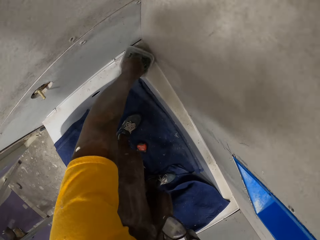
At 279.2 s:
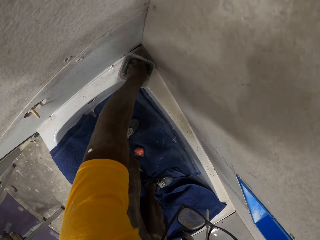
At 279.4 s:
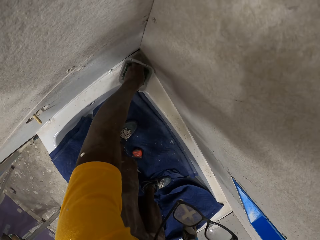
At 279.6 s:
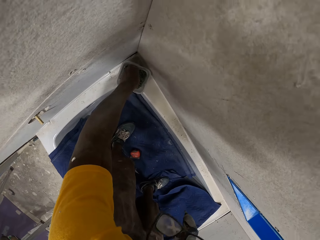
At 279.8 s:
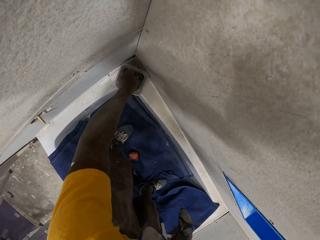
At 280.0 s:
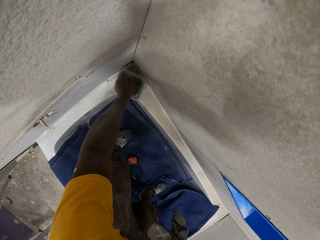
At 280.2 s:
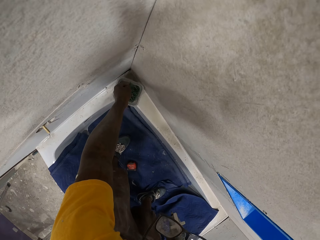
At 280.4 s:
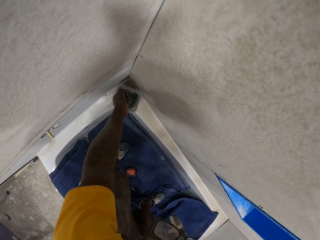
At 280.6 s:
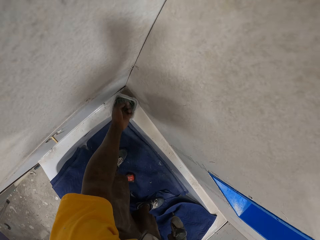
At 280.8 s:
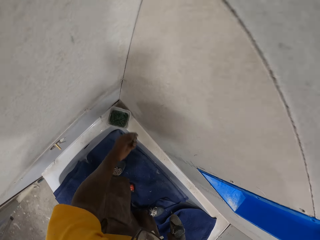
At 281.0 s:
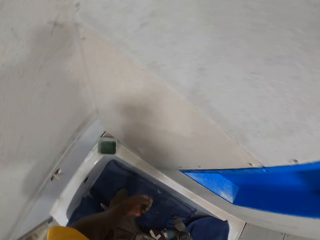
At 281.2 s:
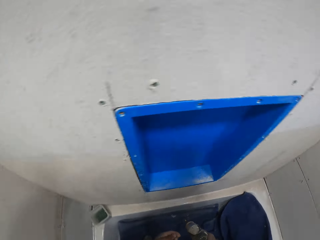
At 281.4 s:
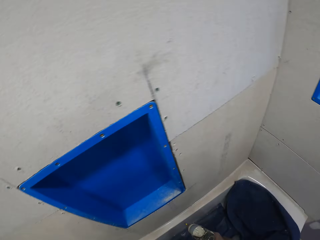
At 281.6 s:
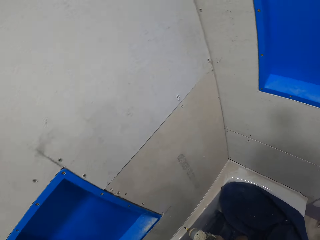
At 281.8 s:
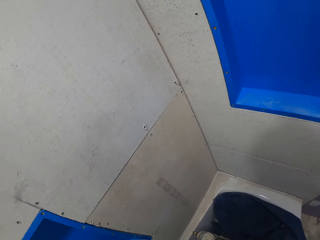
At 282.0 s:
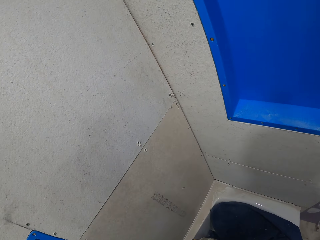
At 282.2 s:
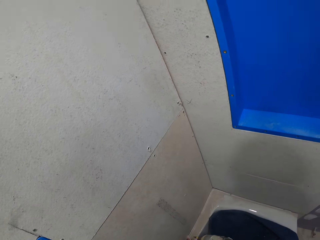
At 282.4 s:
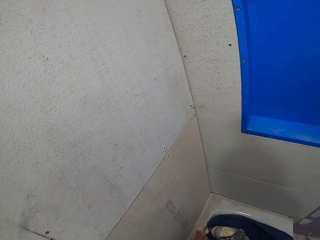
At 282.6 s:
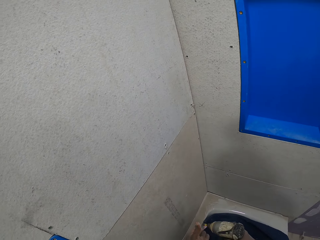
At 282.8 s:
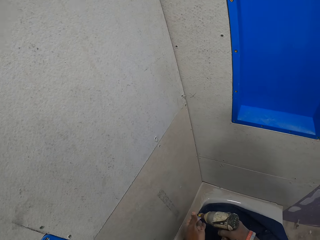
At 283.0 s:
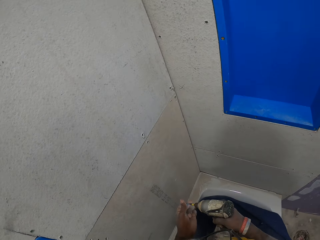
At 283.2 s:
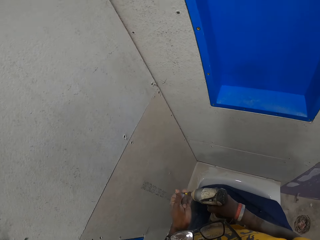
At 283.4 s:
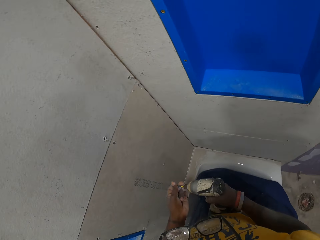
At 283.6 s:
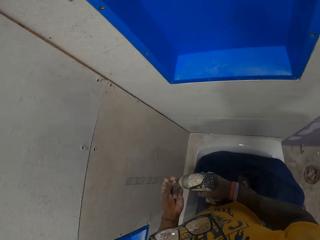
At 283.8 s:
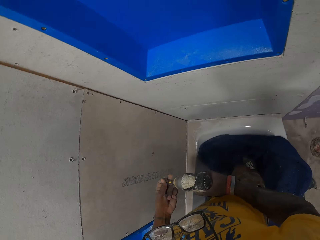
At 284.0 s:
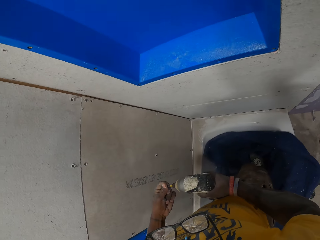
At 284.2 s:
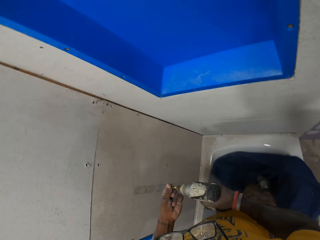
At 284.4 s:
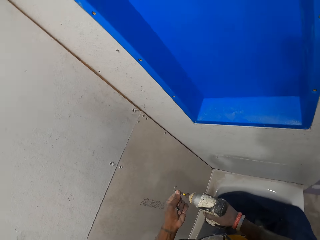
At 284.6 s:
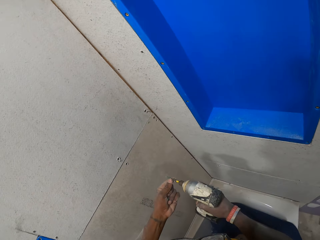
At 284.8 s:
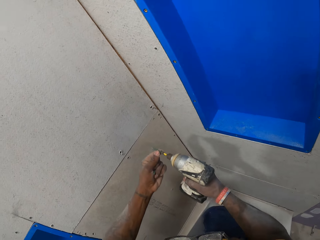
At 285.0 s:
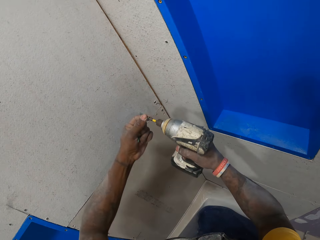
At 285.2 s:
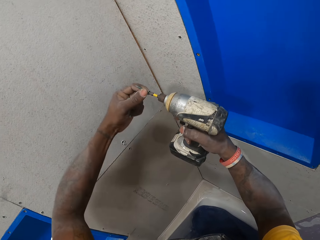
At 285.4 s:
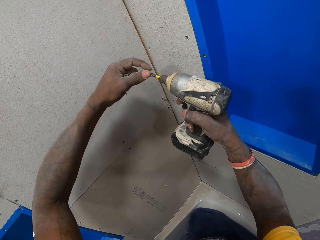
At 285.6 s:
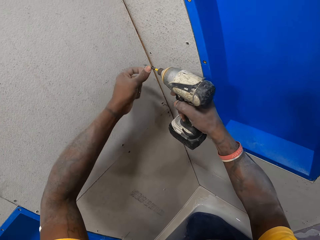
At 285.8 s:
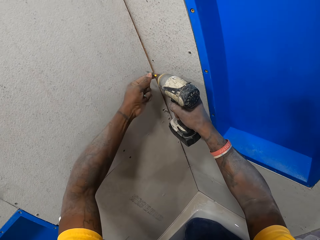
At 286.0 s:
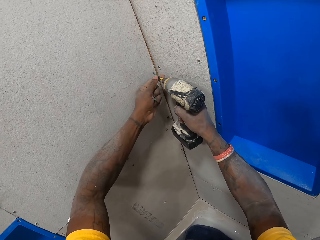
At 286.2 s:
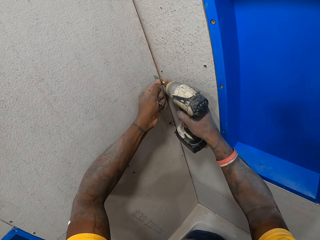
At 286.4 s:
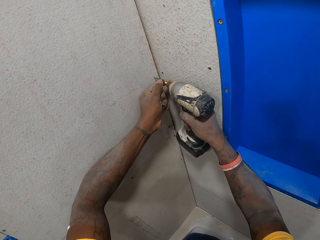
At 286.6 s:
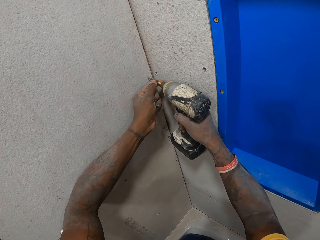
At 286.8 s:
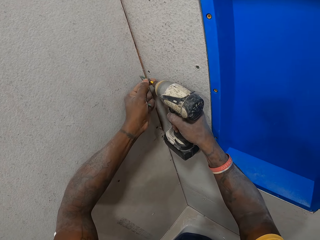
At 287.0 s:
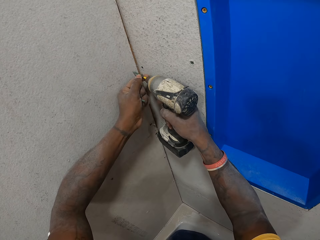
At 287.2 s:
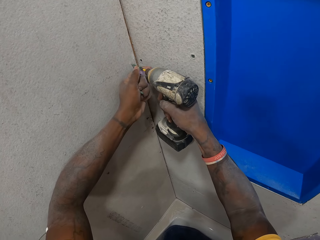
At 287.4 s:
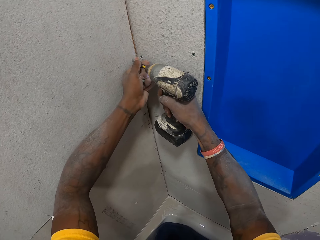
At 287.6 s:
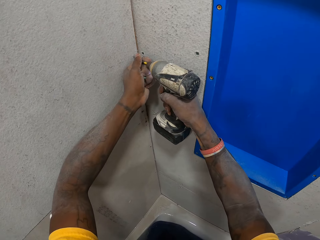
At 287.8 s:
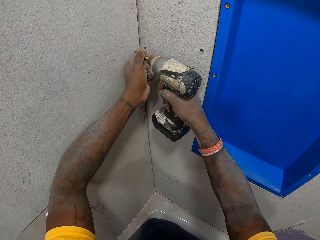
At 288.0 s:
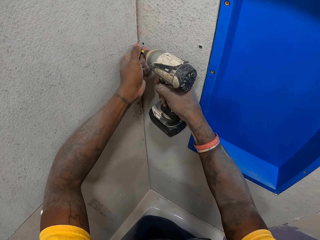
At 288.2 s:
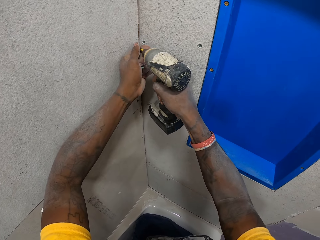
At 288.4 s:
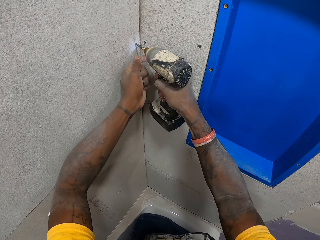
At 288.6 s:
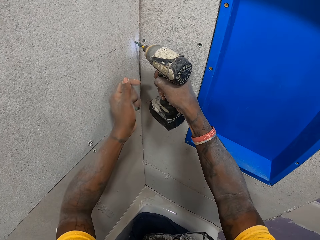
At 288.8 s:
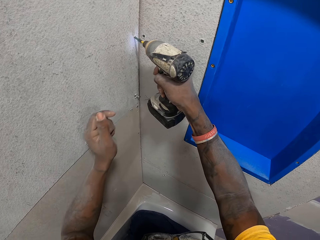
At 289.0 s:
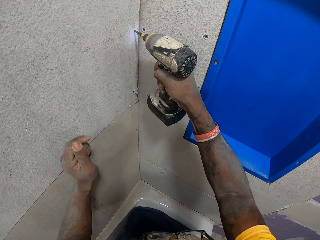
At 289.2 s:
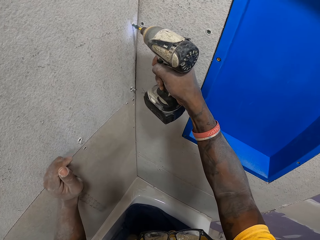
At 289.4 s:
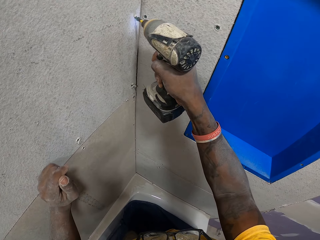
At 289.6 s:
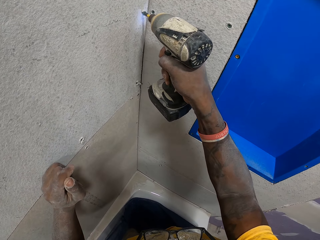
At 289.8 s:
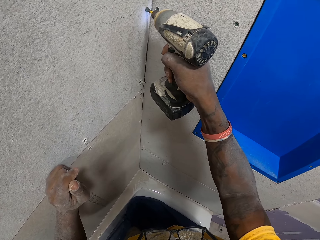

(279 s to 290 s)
The camera wearer takes the drill bit. He picks some screws from the plastic container with his left hand. He fixes the drill bit on the drilling machine. He fixes a screw in a cardboard wall with the electric drill on his right hand.

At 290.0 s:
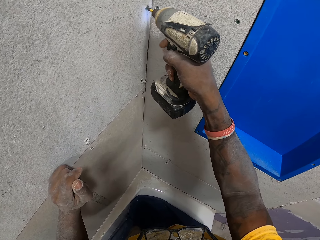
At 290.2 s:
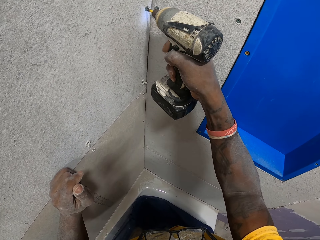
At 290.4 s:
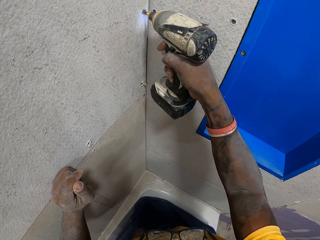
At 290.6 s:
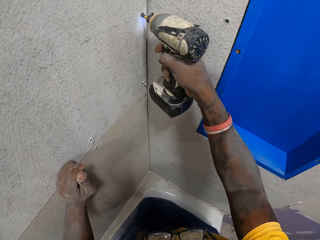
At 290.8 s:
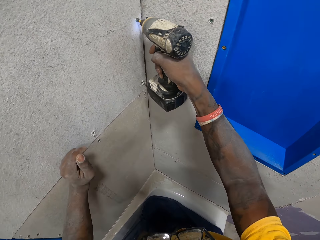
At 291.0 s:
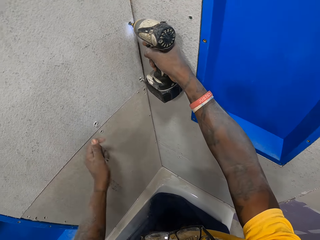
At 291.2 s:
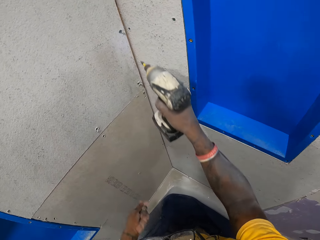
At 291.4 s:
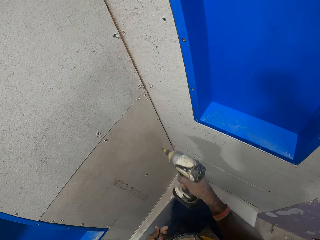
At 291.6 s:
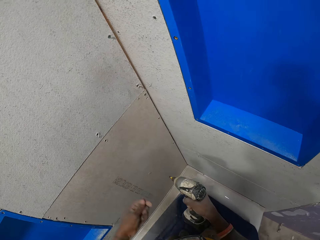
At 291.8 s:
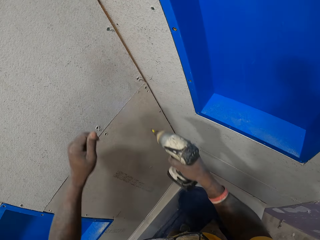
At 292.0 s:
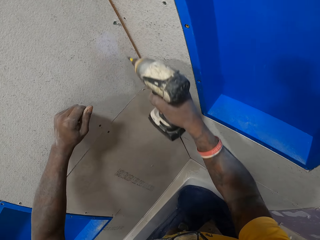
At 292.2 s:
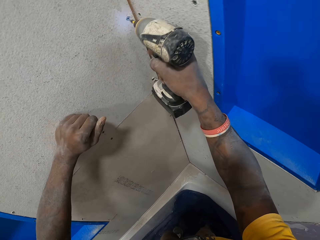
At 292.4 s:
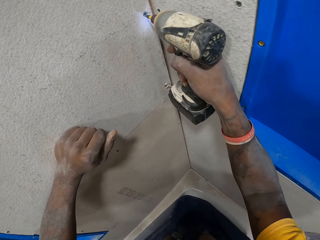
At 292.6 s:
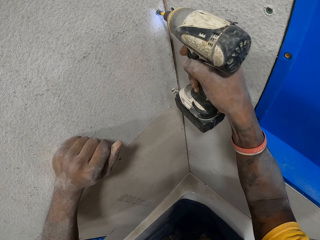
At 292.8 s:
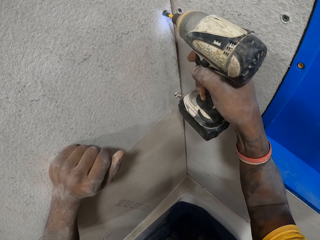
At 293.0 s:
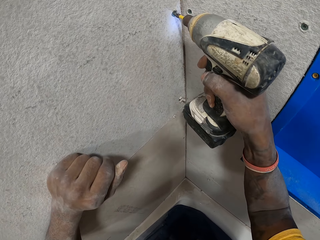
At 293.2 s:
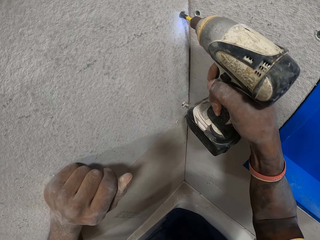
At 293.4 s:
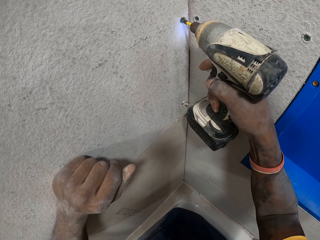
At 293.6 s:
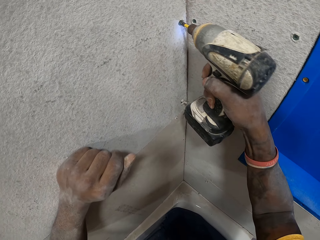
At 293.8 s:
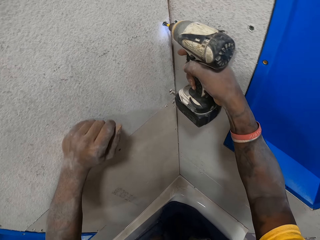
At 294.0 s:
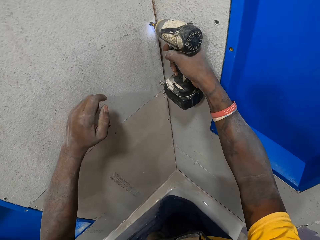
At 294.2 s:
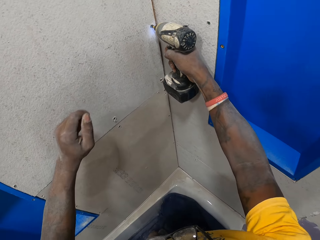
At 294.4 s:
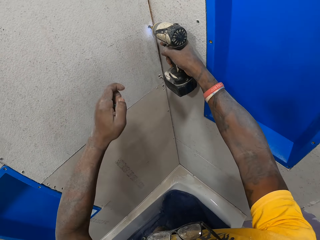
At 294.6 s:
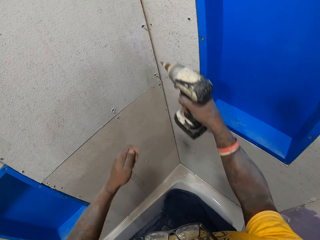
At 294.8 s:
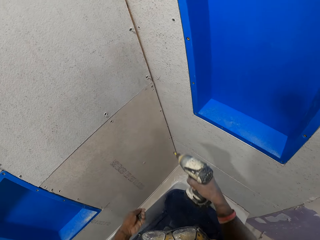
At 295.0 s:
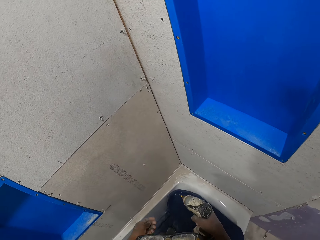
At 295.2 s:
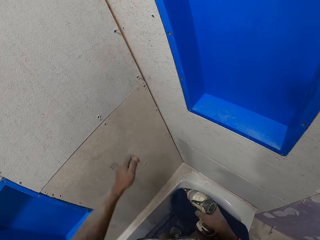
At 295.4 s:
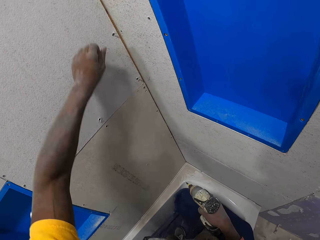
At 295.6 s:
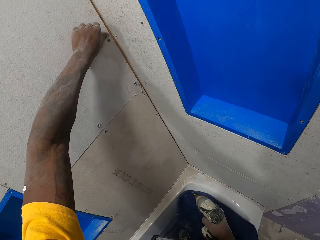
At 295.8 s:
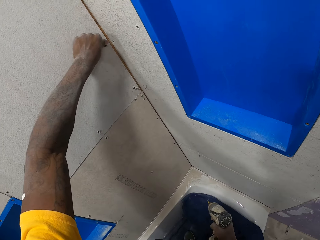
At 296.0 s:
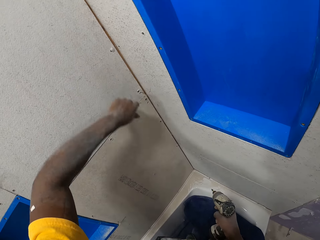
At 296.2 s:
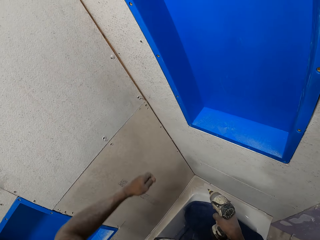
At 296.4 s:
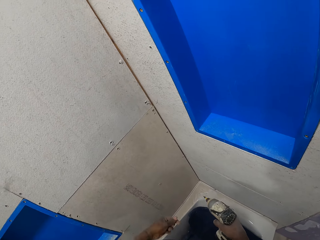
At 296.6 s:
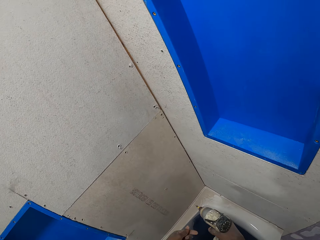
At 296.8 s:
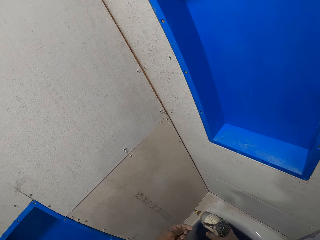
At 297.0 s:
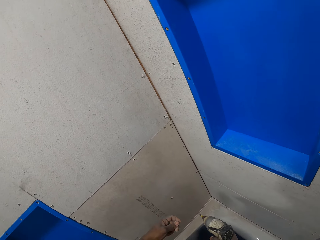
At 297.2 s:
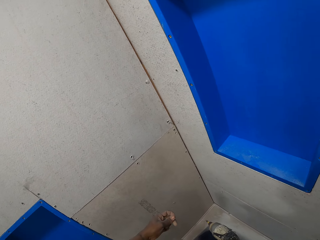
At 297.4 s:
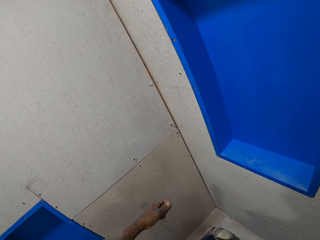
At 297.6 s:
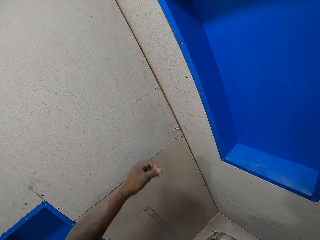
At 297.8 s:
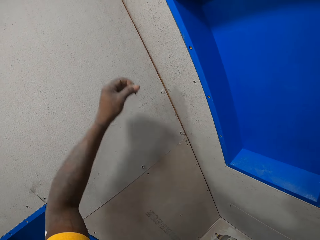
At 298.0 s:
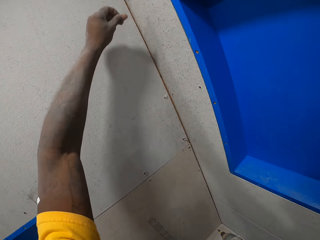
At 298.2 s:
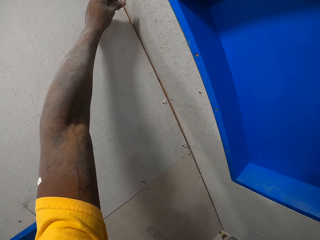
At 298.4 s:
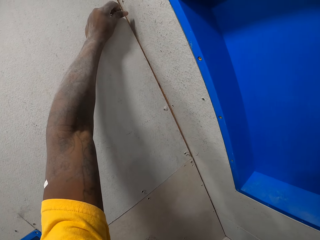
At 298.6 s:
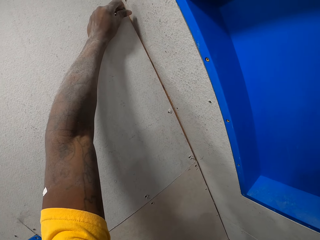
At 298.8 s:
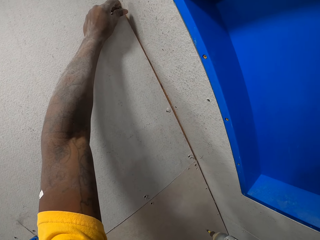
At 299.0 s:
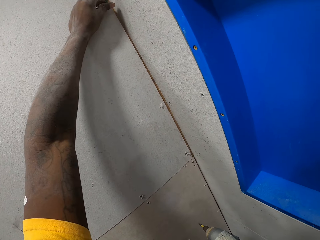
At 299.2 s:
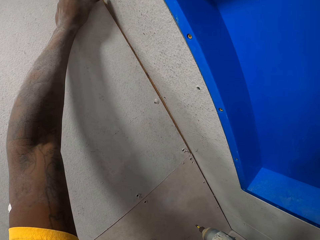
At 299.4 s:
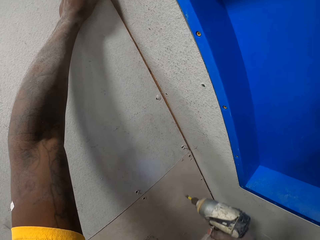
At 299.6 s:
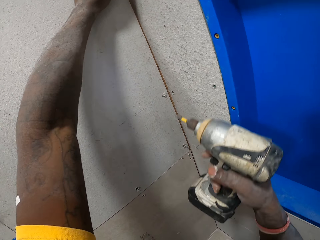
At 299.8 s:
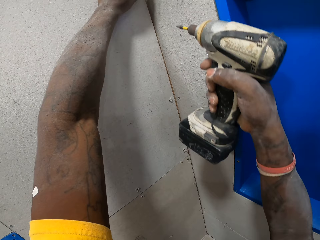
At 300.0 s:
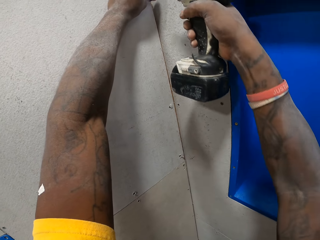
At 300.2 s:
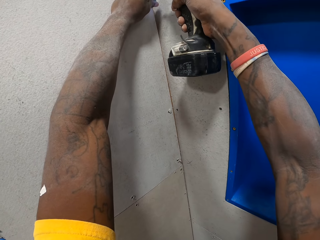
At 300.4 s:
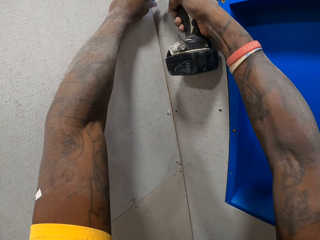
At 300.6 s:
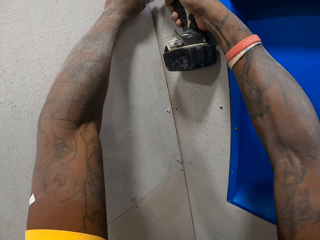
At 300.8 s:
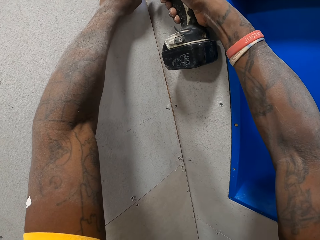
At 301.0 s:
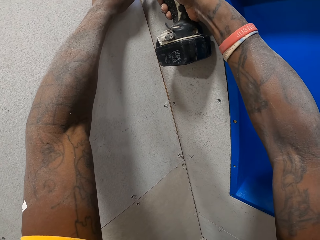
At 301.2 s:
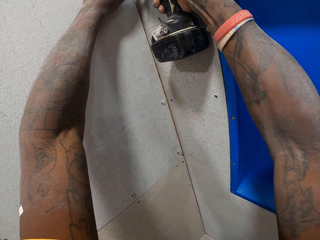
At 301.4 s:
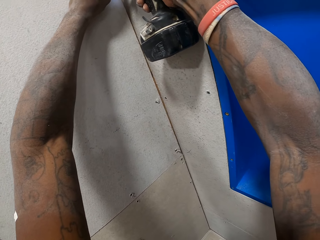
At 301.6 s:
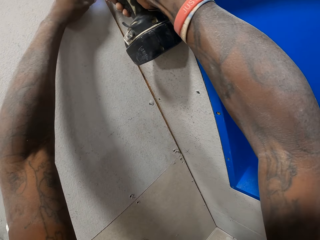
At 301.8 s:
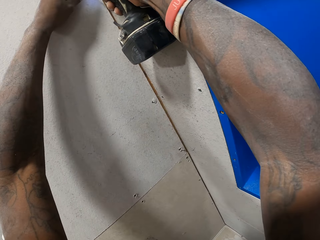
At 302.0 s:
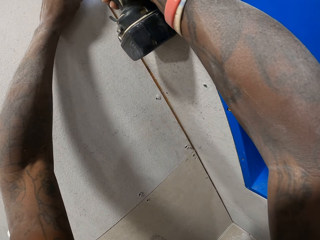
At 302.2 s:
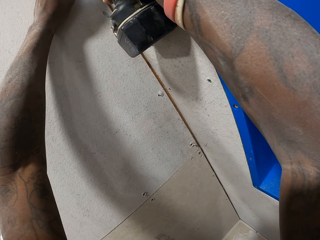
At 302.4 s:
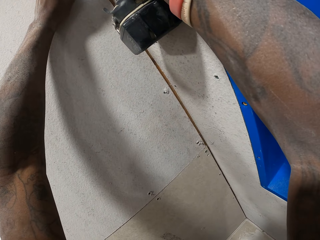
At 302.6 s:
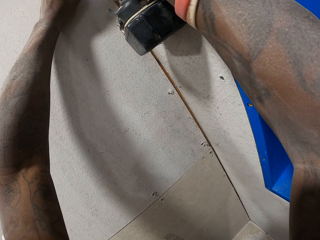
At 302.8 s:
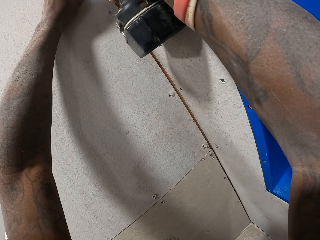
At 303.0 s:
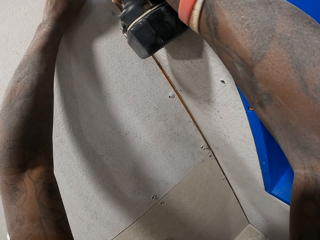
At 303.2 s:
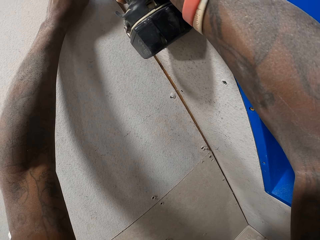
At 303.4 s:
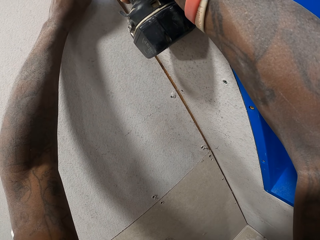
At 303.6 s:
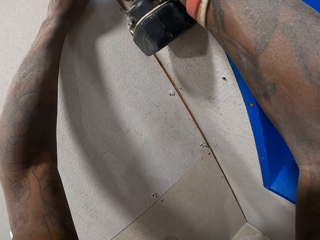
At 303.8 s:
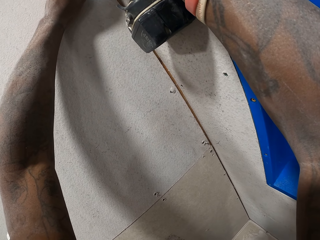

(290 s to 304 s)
The camera wearer removes the electric drill from the cardboard wall. He puts his left hand on the cardboard wall. He fixes a screw in the cardboard wall with the electric drill. He removes the electric drill from the cardboard wall. He wipes off the drilled point with his left hand. He holds the screw on the cardboard wall. He fixes a screw in the cardboard wall with the electric drill on his right hand.
